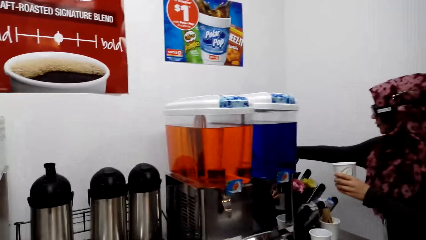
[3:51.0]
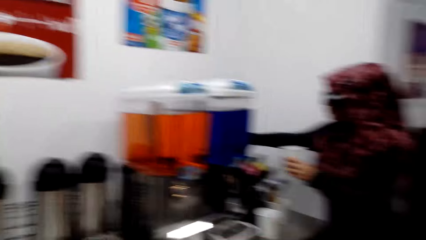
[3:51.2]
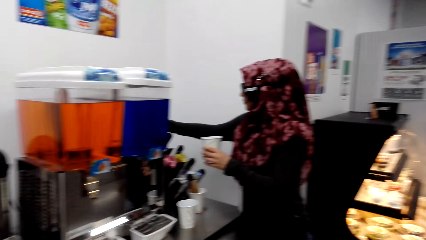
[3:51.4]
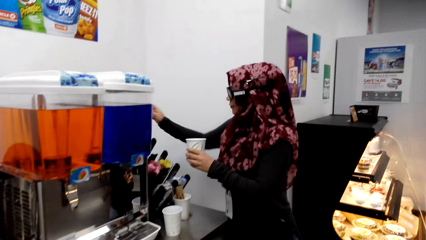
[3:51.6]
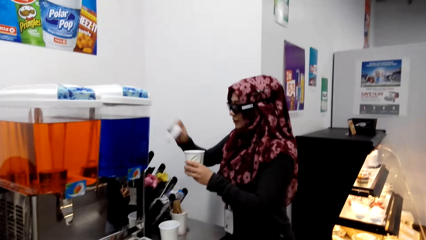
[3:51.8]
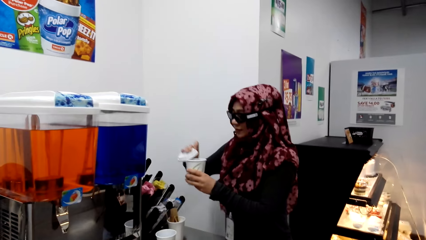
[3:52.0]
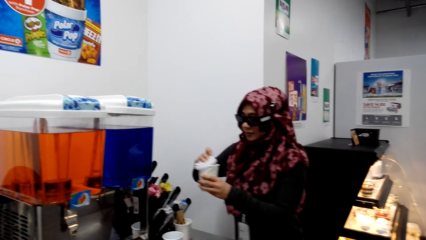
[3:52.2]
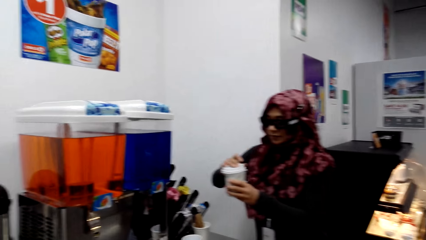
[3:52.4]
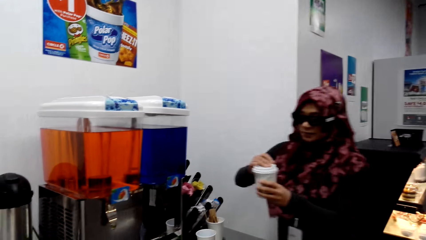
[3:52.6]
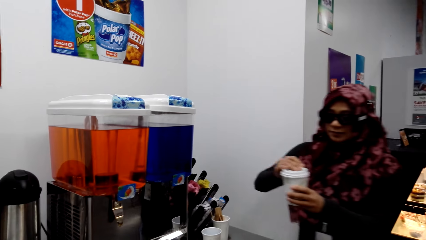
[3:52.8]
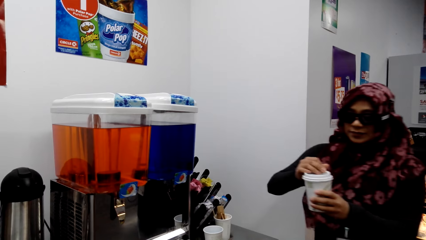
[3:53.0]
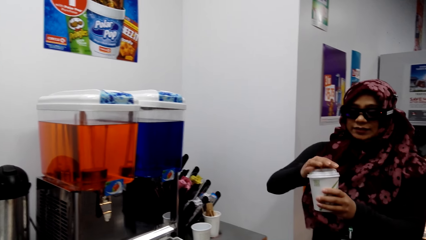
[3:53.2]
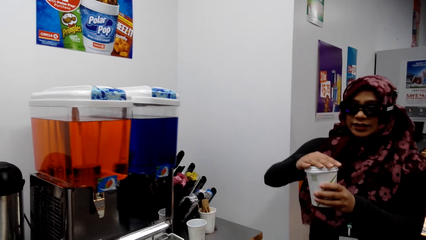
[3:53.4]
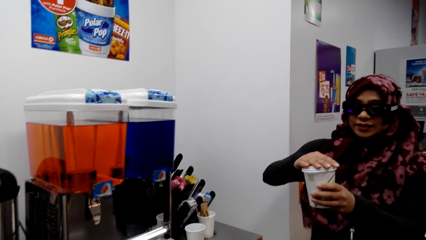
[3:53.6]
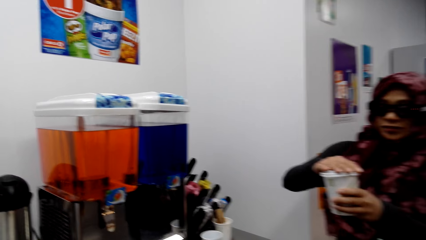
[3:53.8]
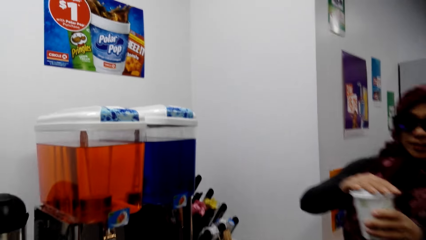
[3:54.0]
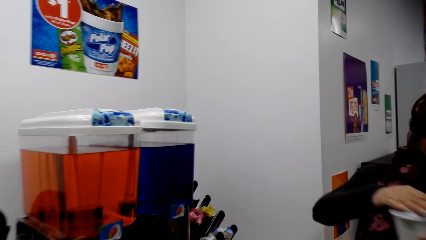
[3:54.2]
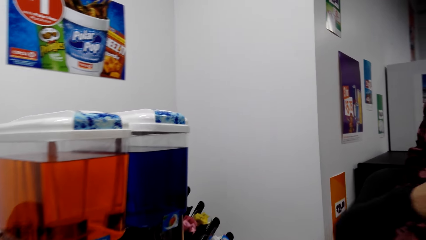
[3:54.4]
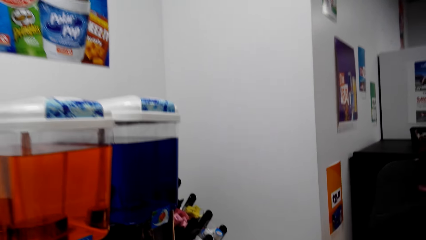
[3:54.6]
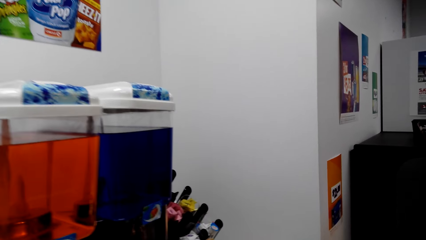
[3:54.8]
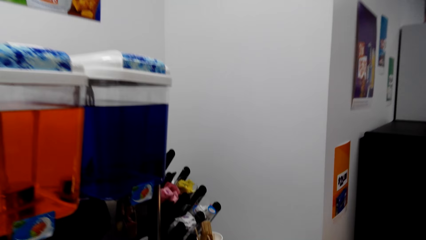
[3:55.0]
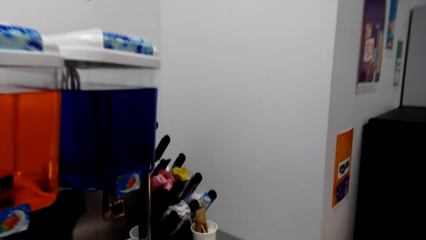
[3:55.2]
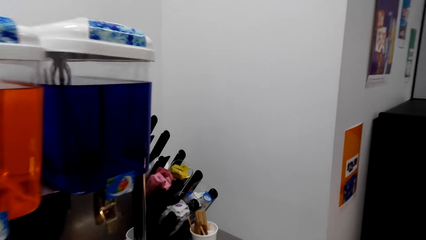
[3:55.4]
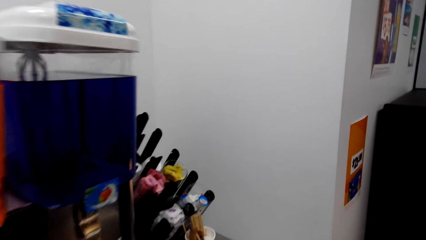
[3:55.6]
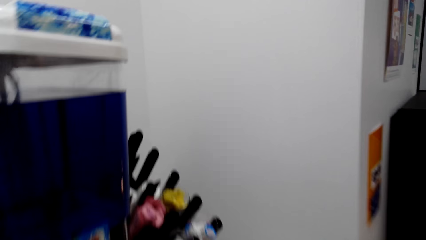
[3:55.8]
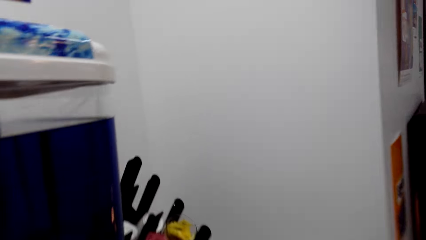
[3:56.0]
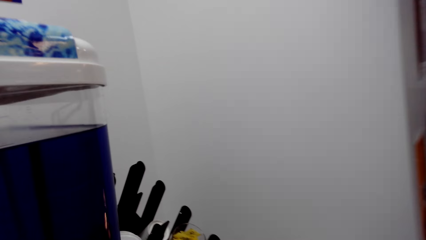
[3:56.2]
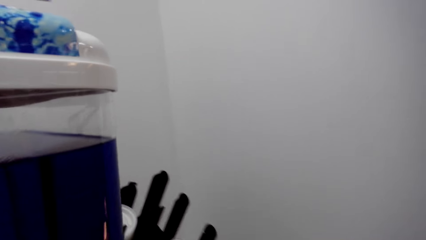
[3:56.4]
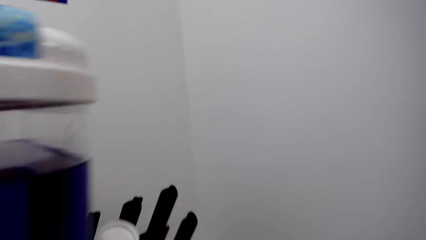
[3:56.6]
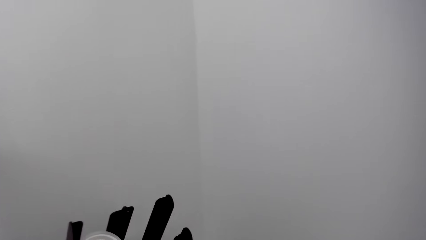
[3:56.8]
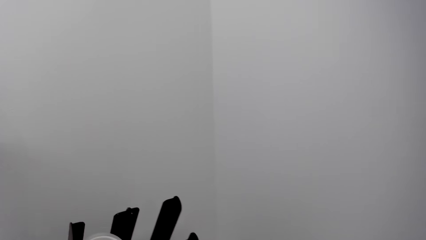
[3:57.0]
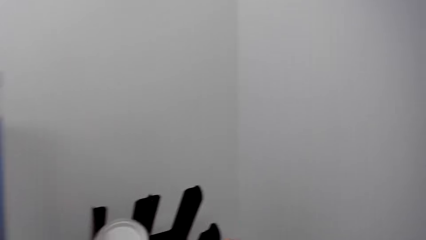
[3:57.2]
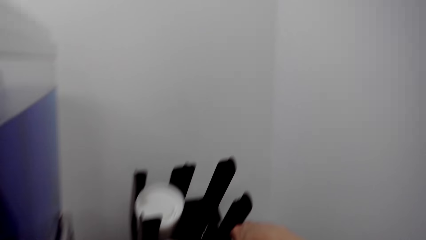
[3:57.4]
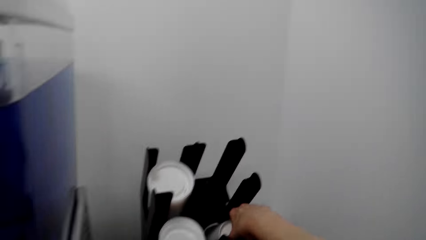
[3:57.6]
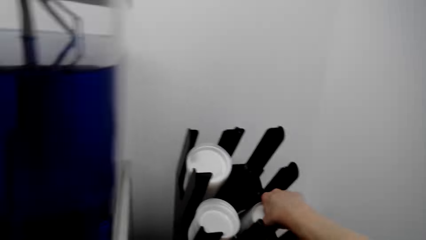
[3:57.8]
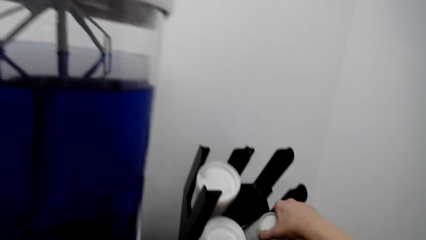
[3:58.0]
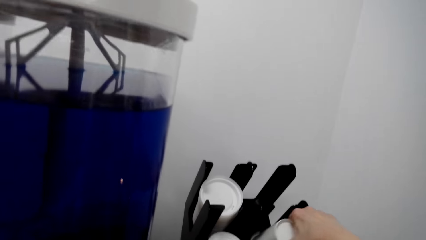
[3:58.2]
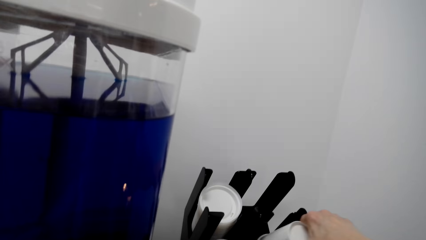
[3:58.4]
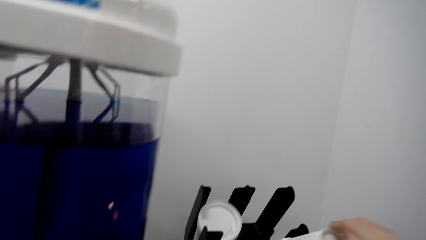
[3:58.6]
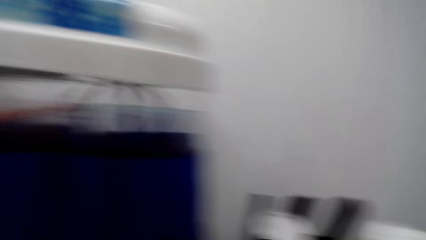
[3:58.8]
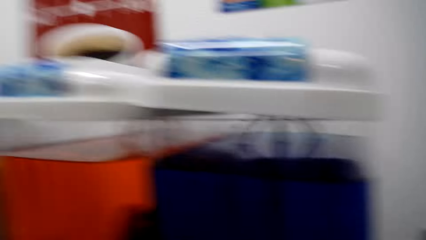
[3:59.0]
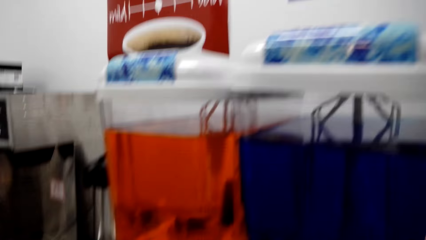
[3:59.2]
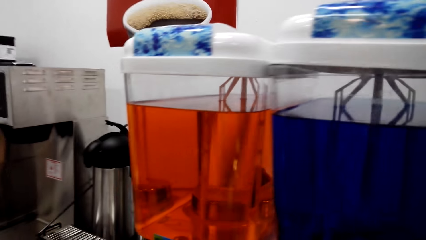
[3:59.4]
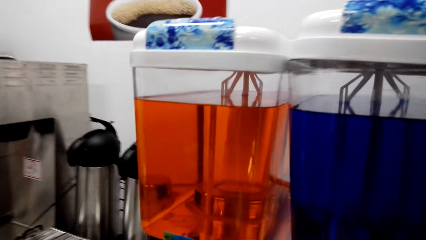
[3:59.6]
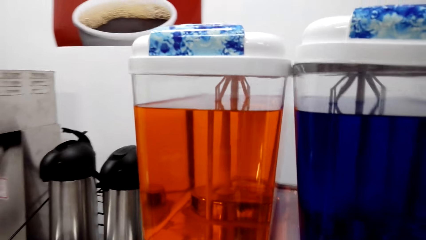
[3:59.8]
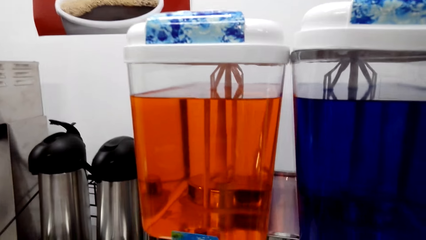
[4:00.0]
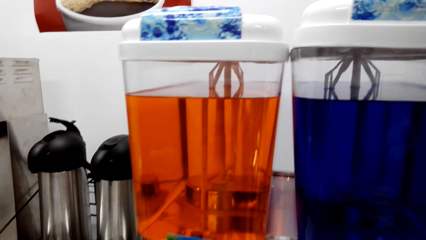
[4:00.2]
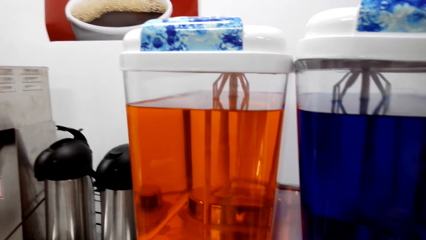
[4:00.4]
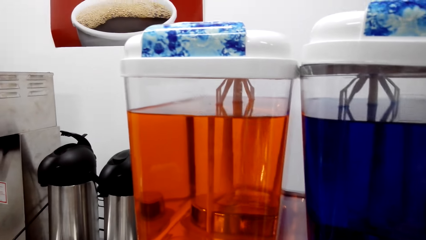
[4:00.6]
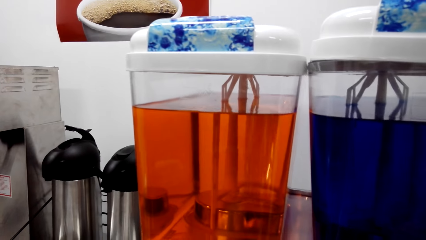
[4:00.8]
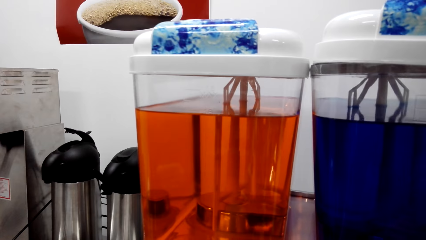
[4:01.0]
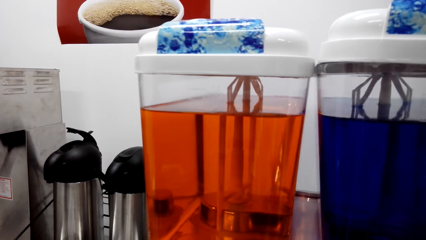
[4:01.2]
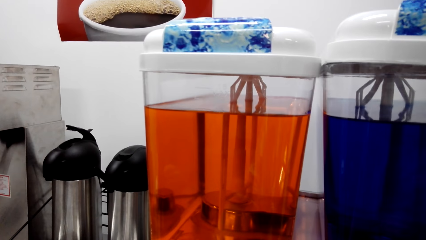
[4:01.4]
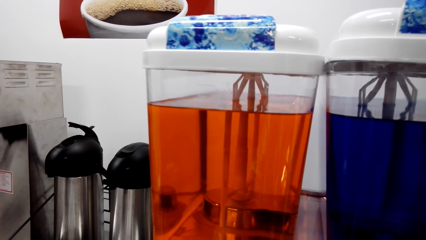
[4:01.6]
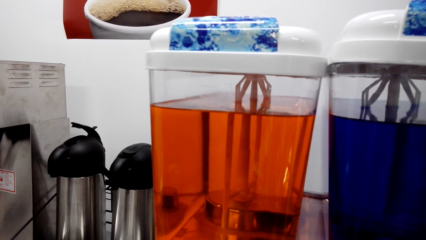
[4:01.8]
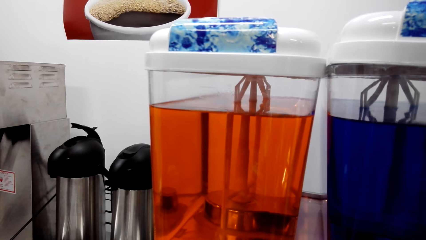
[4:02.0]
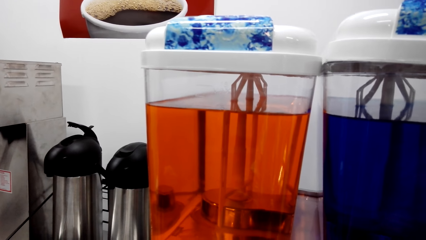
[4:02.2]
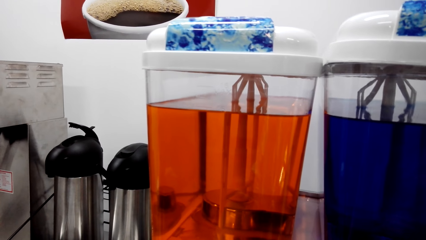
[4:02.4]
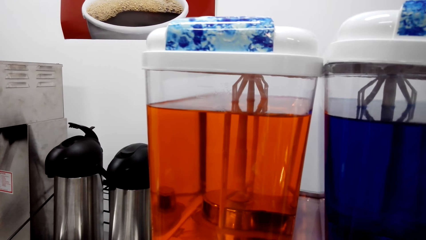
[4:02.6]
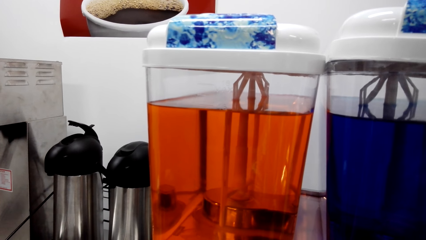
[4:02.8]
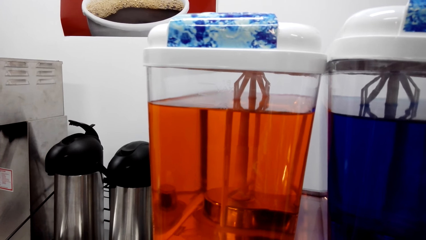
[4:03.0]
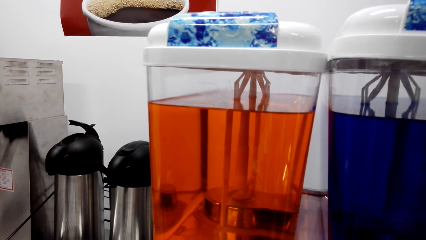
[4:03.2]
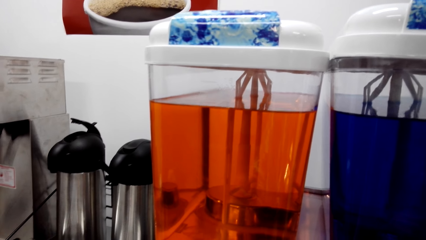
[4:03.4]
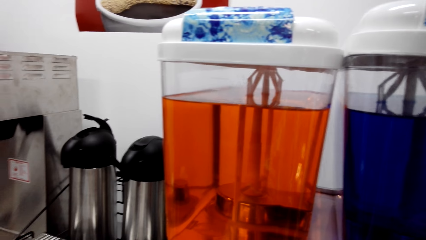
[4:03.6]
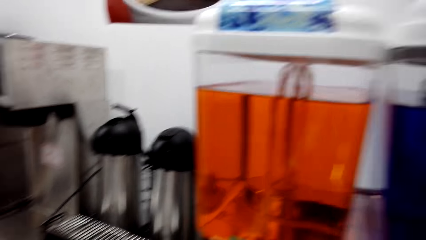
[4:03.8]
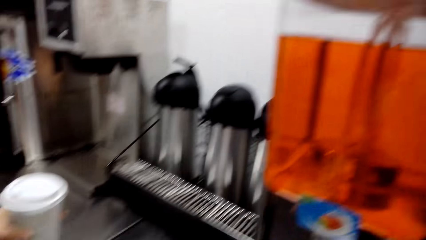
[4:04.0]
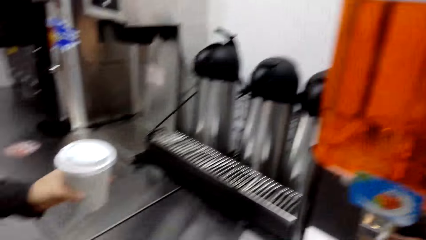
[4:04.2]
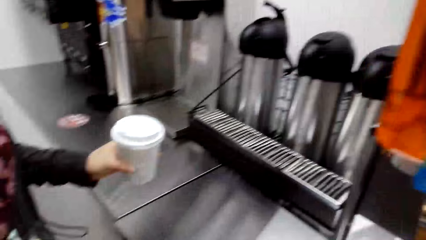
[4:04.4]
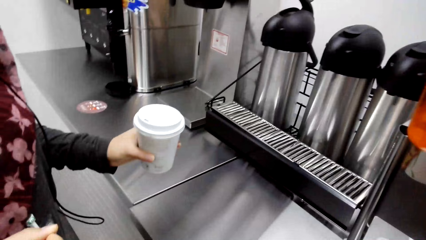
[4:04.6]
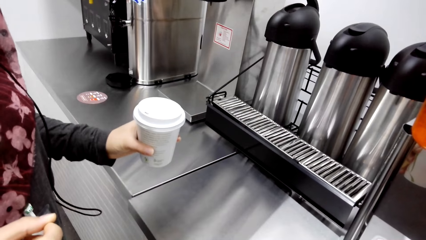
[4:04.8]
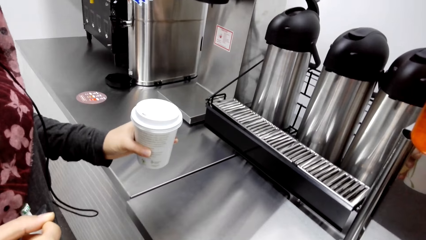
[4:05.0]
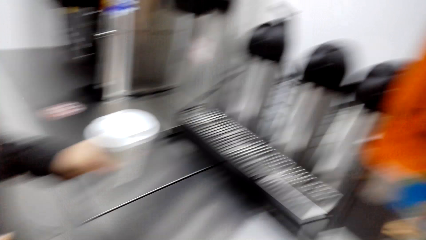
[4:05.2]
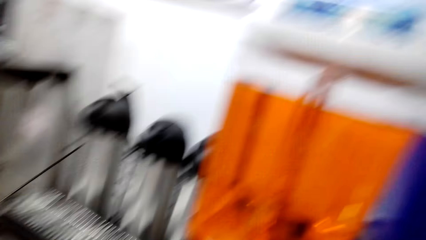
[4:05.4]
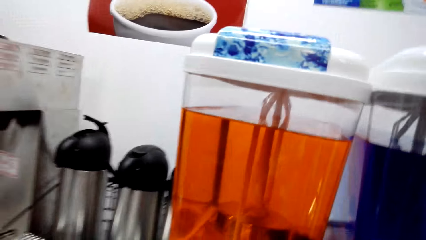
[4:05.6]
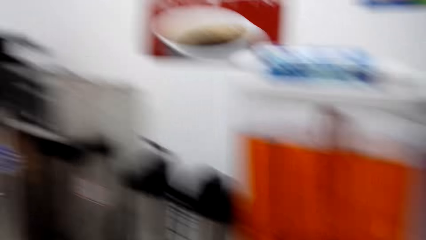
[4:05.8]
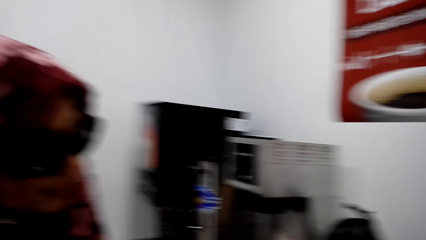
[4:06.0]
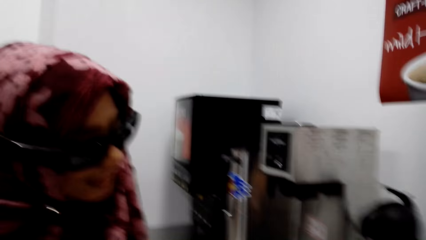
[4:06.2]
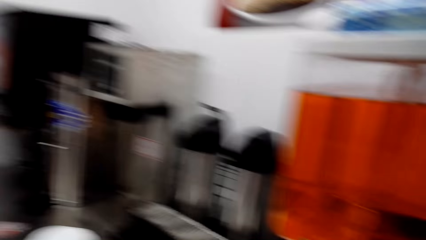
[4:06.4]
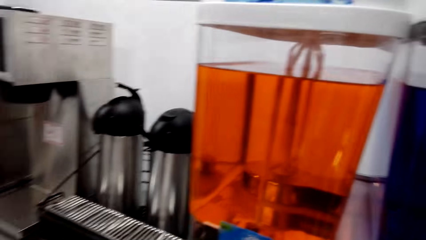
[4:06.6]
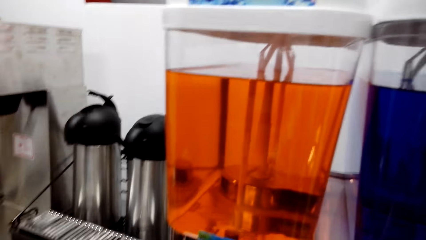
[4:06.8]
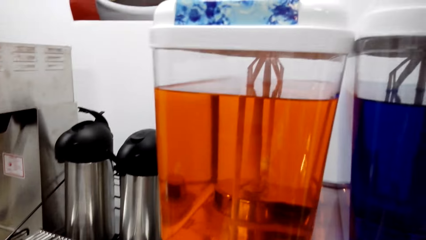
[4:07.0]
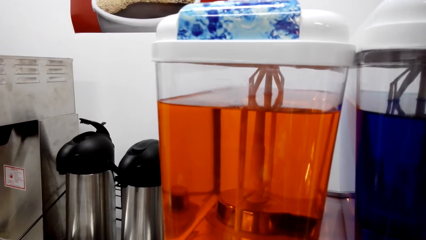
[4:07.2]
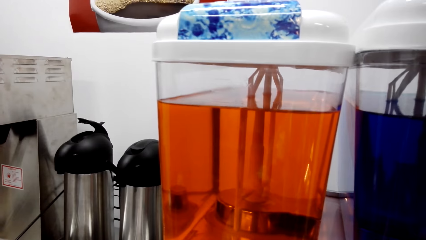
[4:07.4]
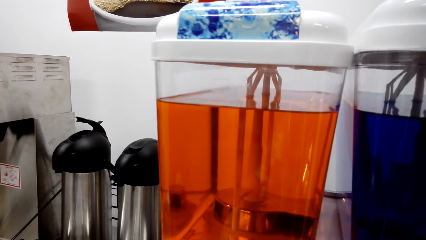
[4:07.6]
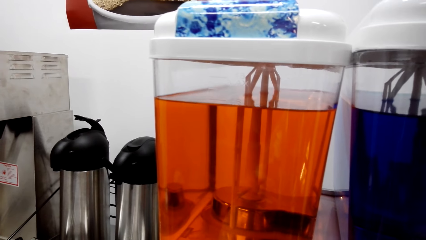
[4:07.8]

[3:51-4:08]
A woman covers the container with the lid. The woman converses with the camera wearer. The camera wearer converses with the woman. They pick up the cup. They fetch water from the dispenser. They put the soda in the cup. The woman converses with the camera wearer. The camera wearer converses with the woman.
